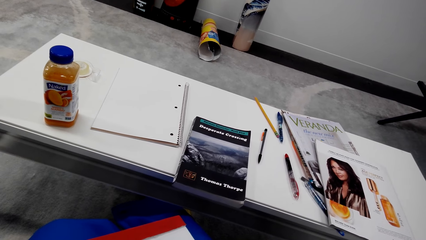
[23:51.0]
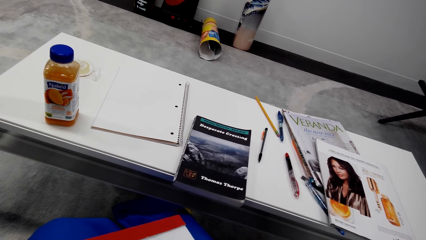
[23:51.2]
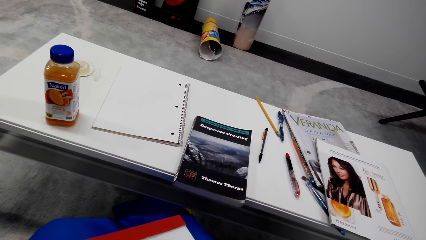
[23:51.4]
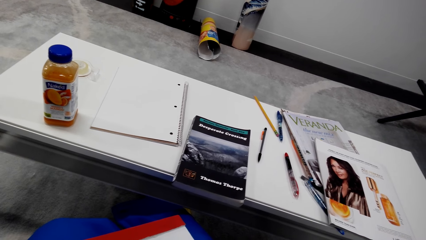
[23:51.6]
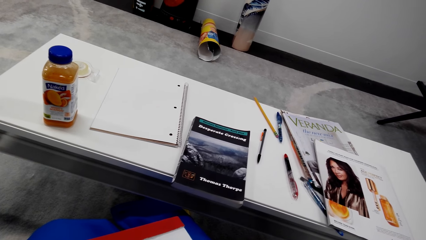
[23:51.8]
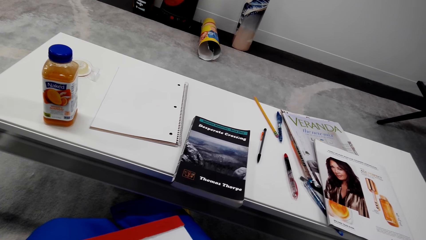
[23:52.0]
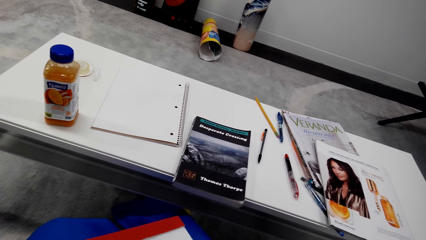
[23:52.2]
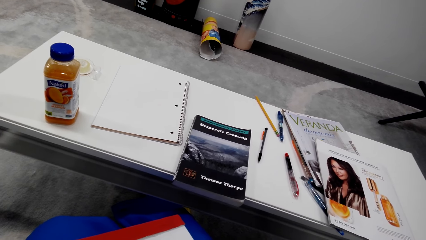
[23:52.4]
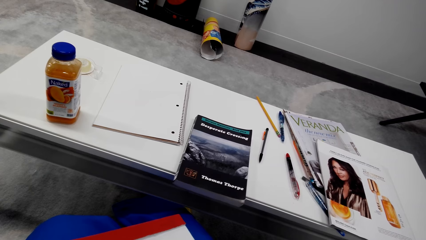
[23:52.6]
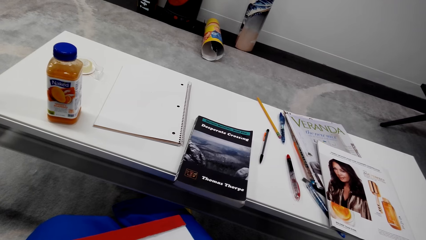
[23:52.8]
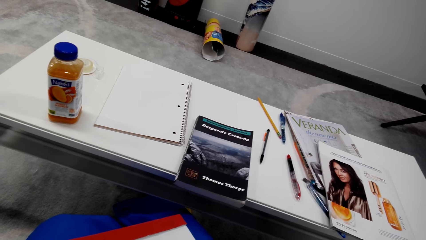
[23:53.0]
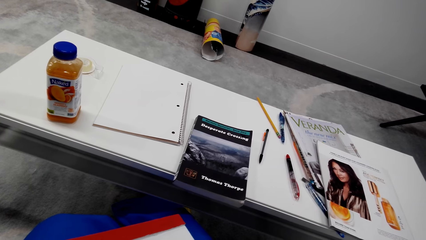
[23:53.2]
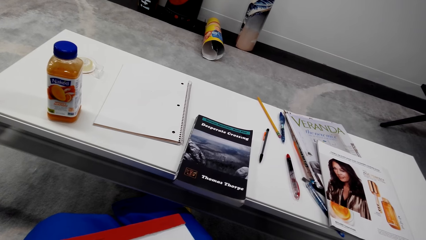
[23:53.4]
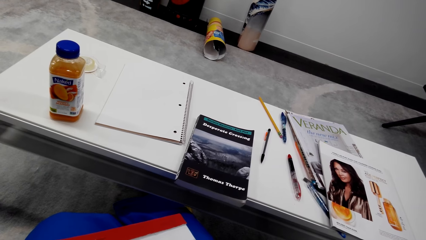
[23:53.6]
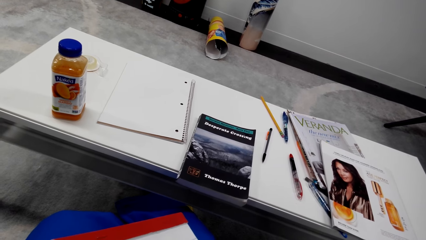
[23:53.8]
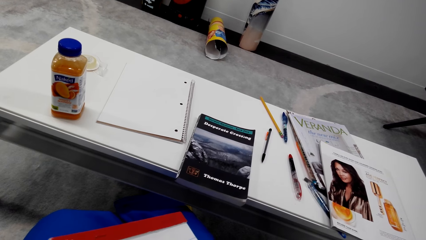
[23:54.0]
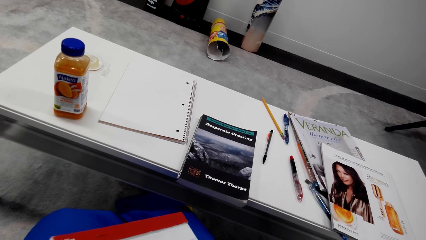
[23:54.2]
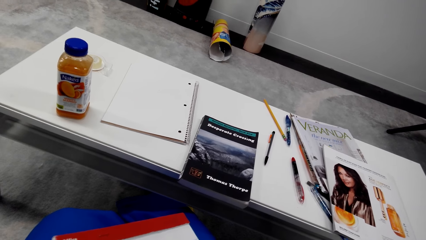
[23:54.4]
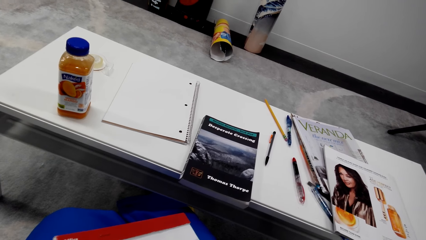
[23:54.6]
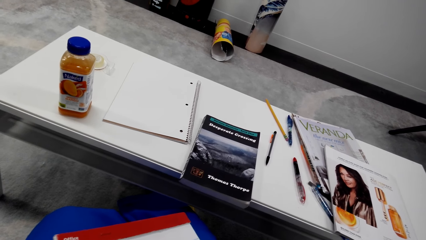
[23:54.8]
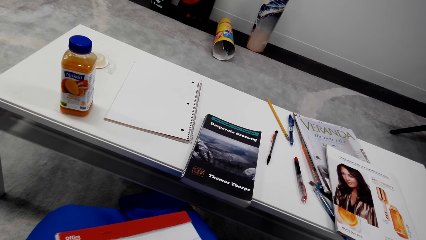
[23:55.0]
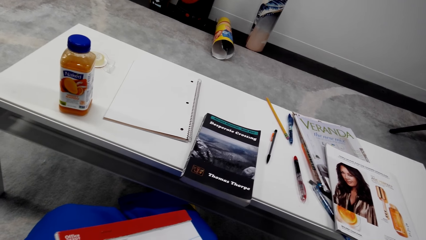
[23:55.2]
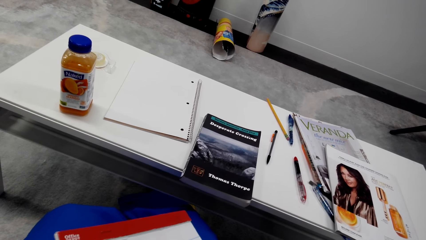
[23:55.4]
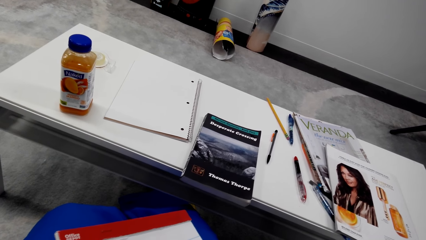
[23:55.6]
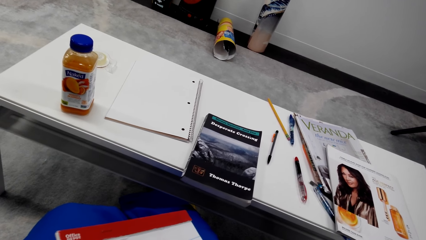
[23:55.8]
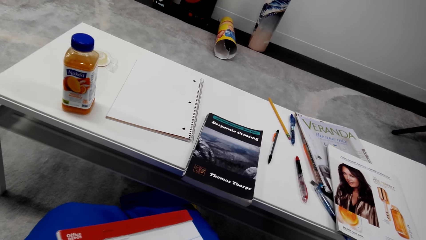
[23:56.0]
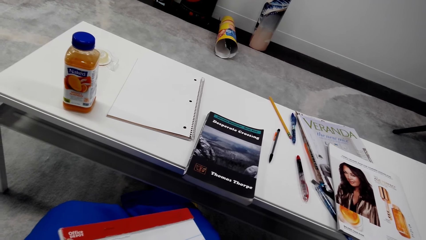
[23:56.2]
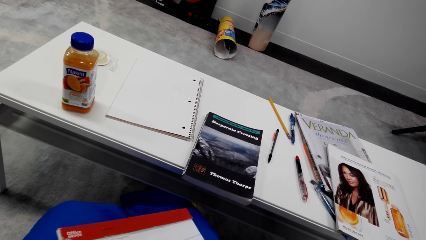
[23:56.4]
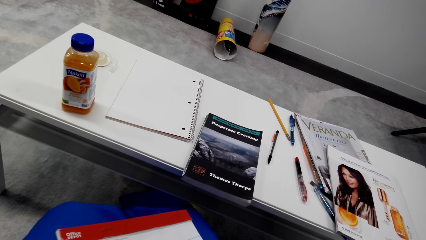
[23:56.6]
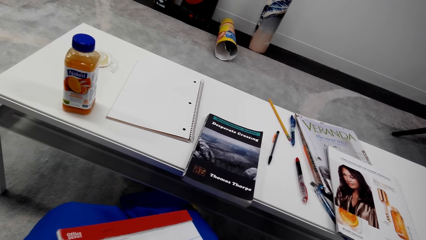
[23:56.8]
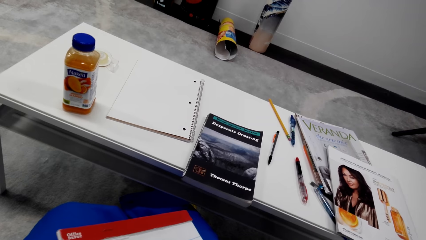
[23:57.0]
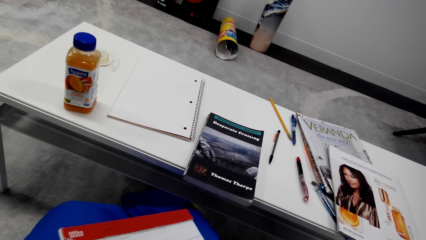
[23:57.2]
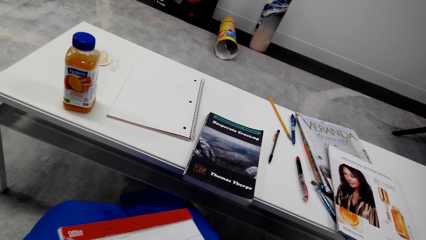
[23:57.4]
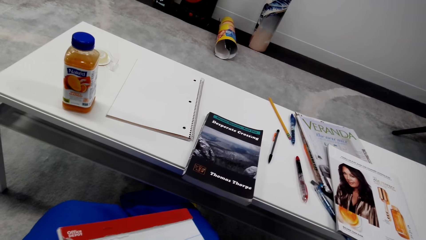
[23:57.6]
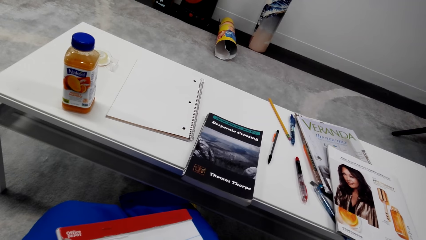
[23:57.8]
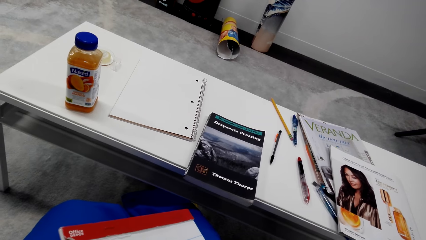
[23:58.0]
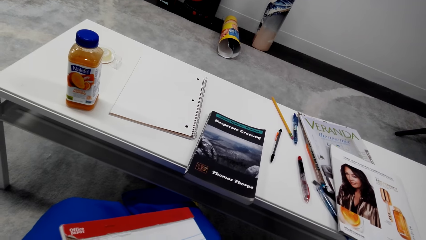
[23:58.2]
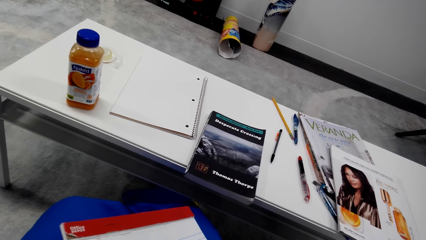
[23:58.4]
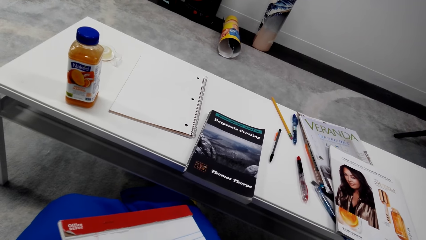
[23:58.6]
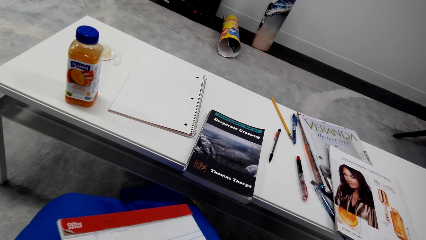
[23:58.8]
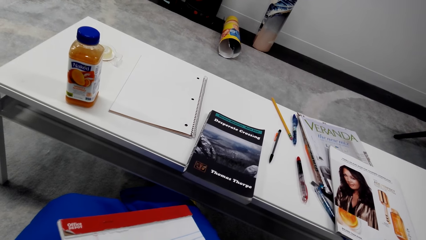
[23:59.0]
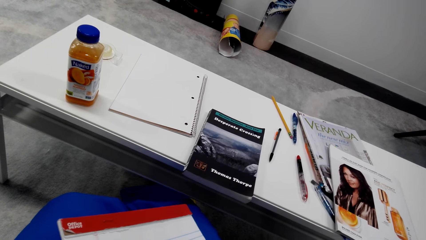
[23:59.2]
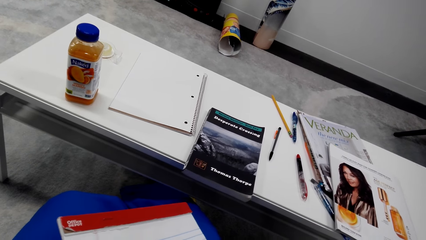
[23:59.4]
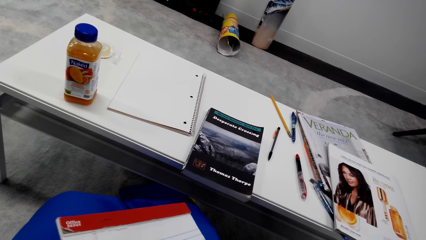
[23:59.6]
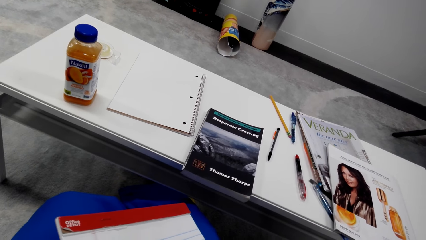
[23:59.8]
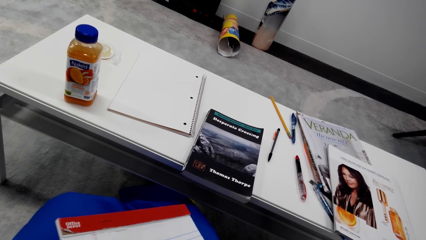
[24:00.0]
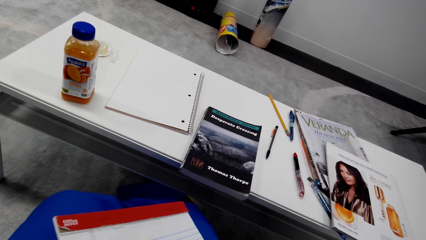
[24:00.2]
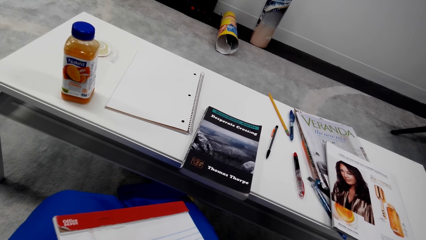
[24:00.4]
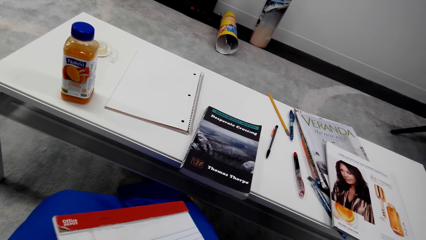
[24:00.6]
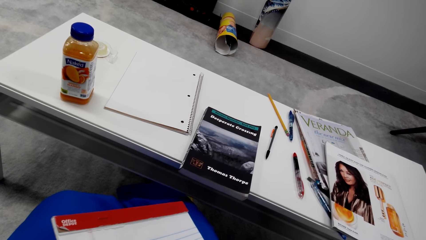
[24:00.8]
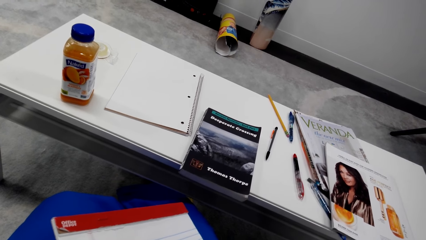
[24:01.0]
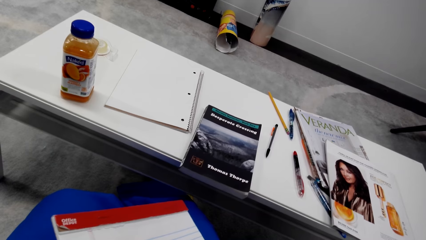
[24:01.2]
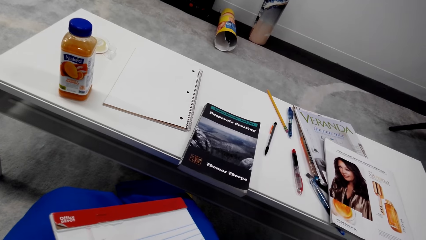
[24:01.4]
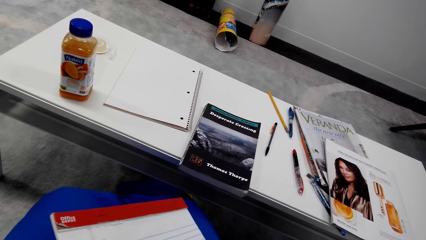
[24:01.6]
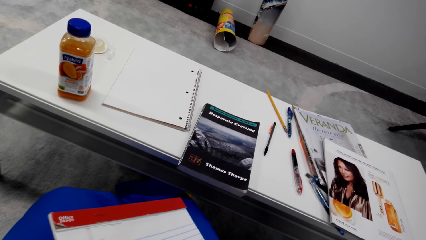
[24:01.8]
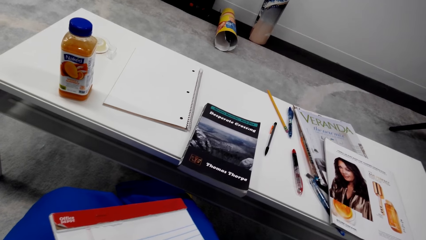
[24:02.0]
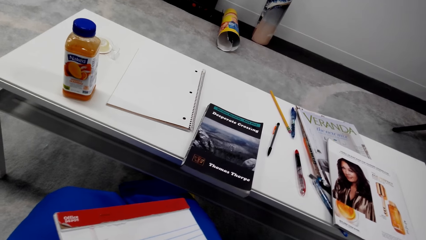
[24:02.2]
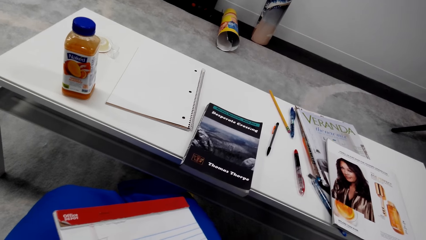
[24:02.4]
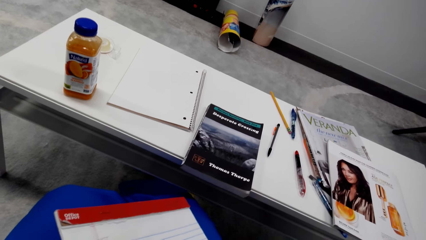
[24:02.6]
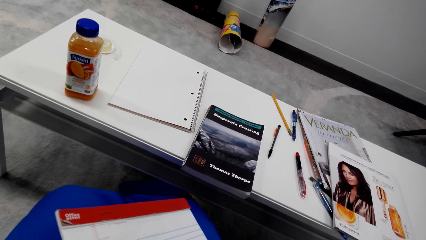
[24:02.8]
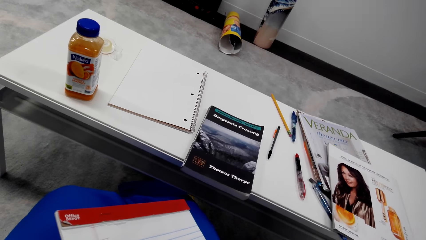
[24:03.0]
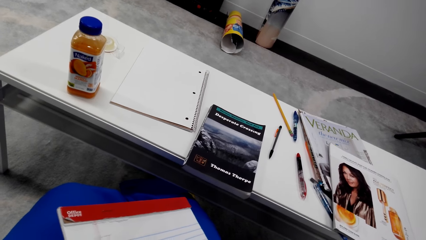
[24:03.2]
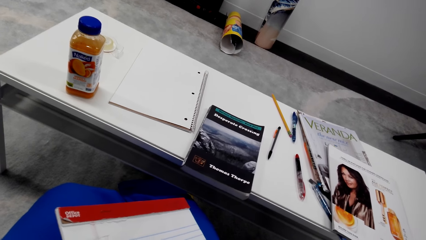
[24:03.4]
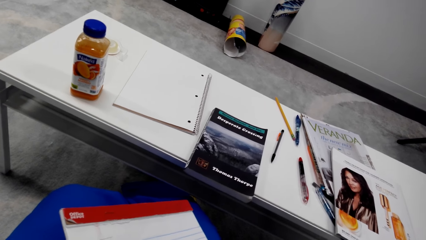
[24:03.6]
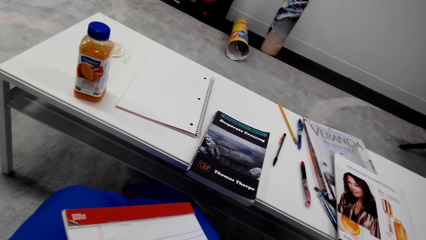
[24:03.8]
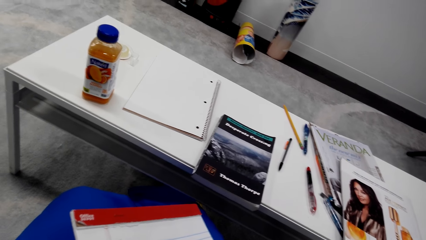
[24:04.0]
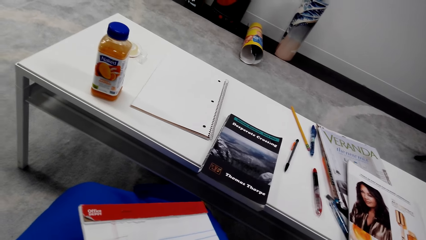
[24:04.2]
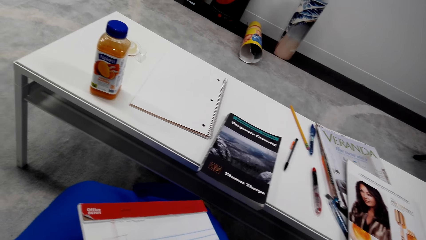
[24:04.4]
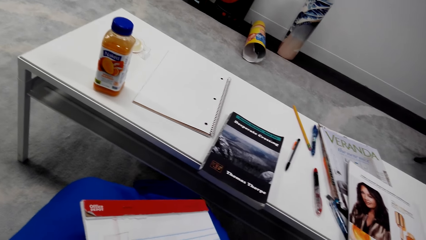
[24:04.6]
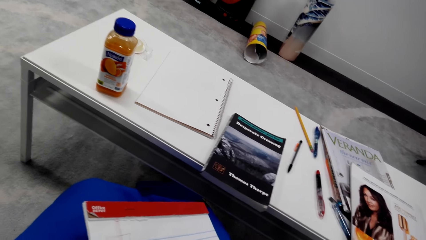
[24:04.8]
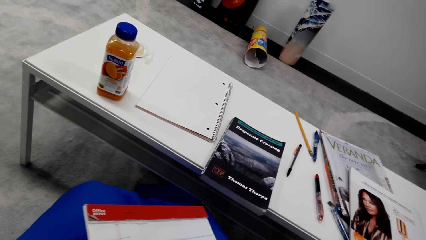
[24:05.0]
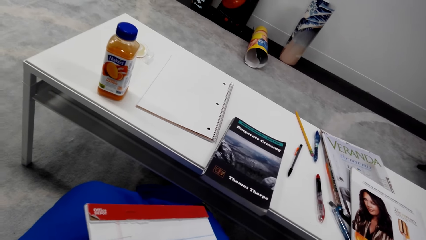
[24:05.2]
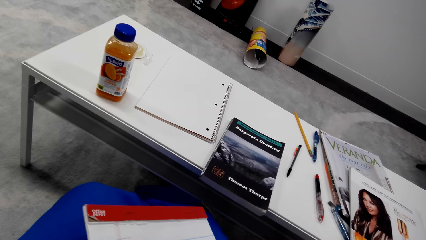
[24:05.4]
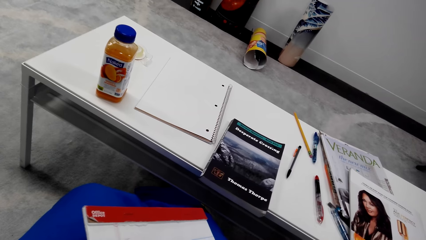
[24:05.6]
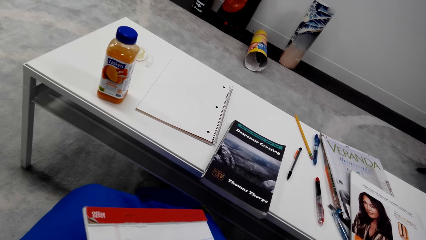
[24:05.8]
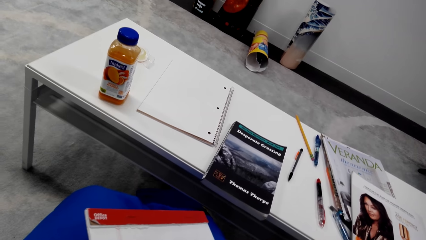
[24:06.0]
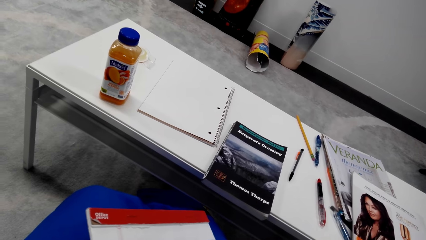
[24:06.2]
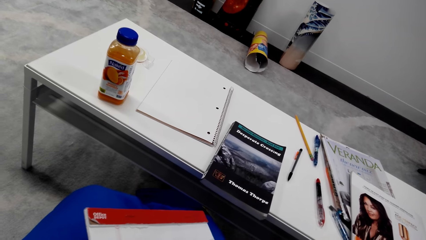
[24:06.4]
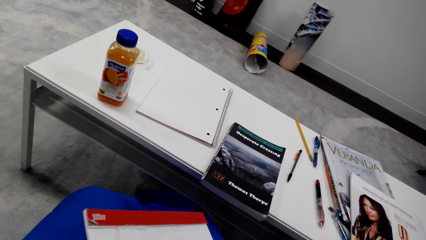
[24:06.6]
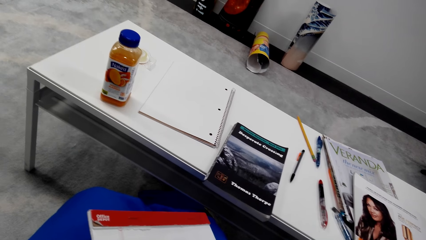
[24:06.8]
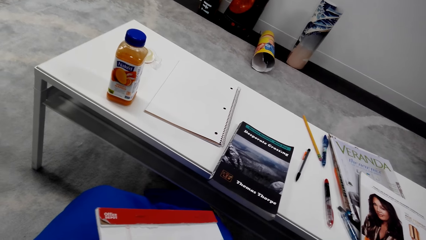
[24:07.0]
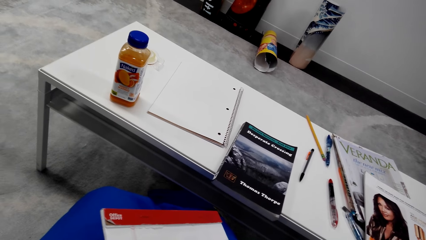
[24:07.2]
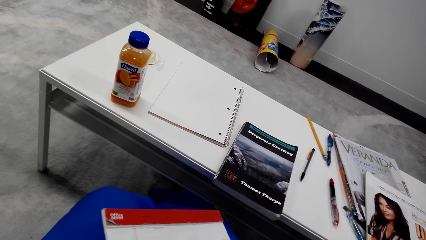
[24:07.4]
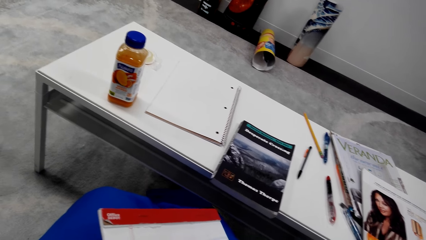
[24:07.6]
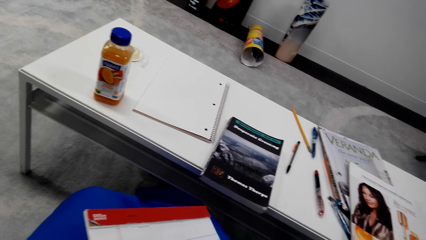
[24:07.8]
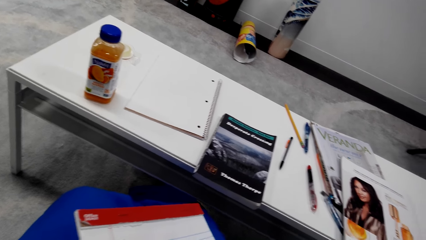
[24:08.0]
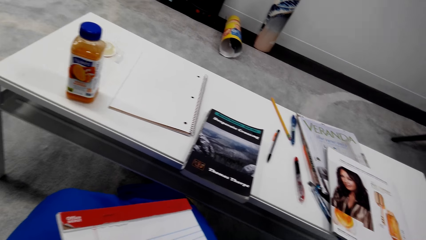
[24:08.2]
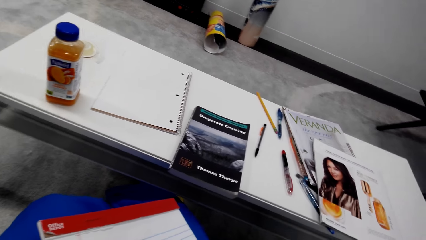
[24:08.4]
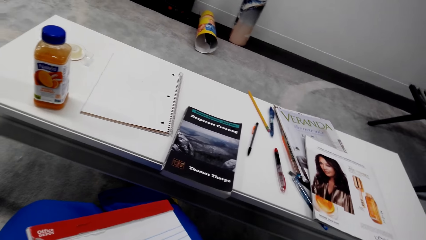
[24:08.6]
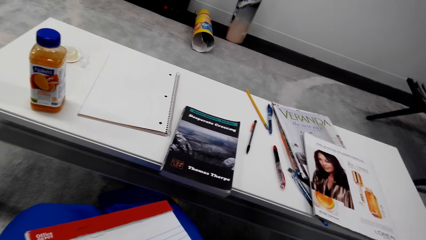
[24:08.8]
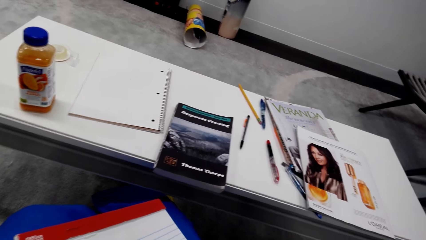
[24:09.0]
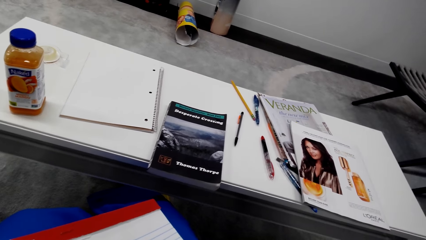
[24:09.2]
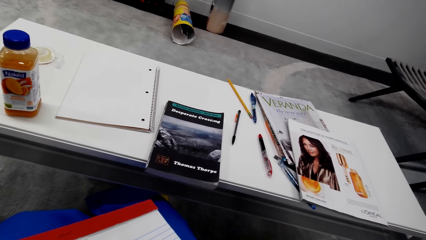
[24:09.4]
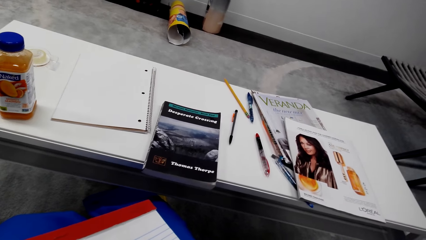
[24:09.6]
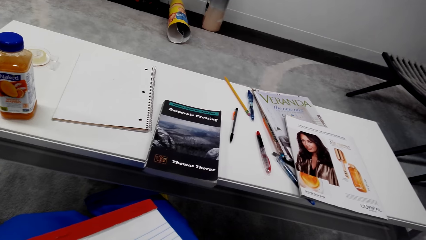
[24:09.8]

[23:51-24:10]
The camera wearer looks at the book. They scribble on the book.
